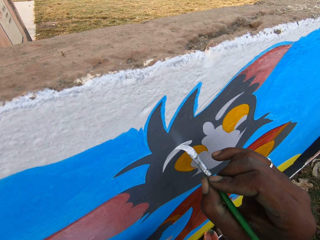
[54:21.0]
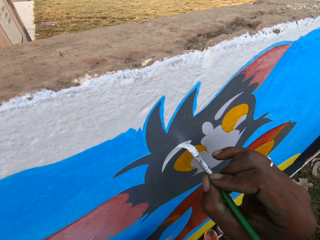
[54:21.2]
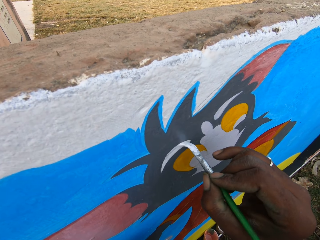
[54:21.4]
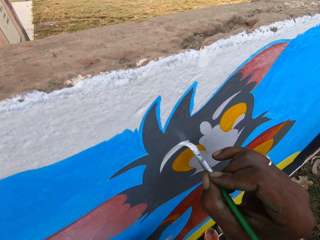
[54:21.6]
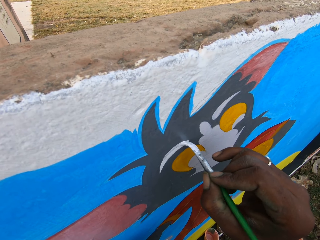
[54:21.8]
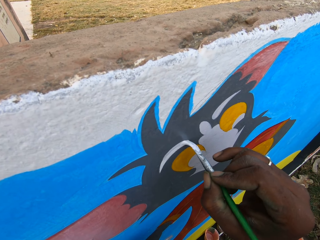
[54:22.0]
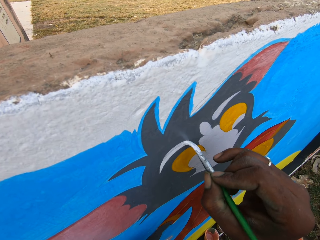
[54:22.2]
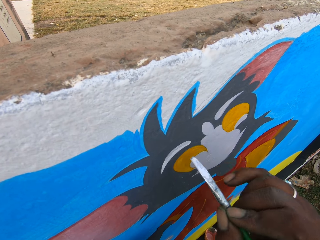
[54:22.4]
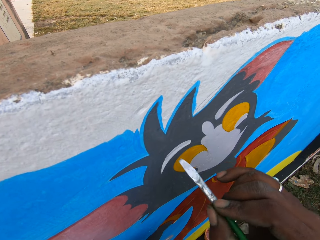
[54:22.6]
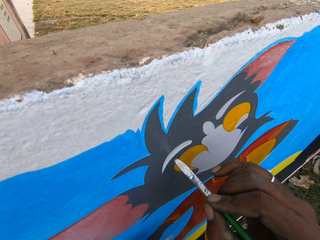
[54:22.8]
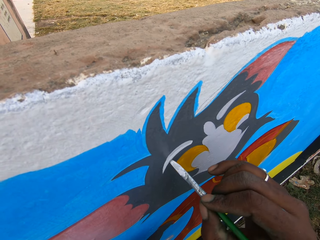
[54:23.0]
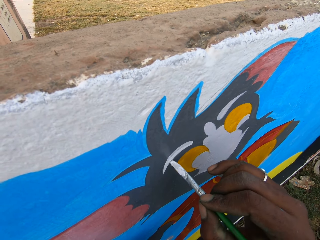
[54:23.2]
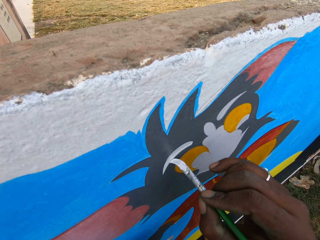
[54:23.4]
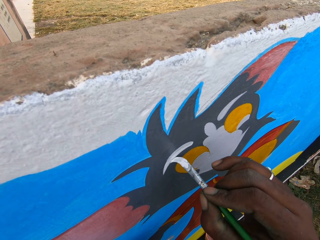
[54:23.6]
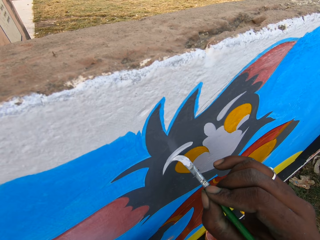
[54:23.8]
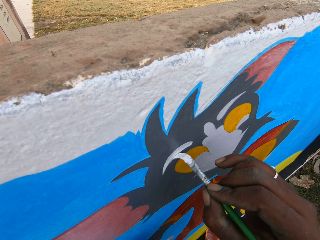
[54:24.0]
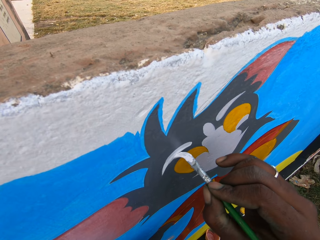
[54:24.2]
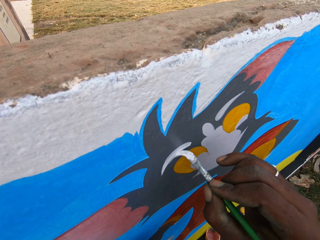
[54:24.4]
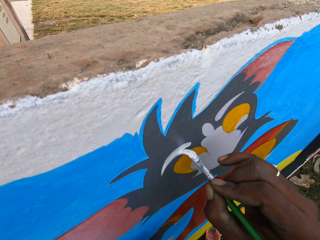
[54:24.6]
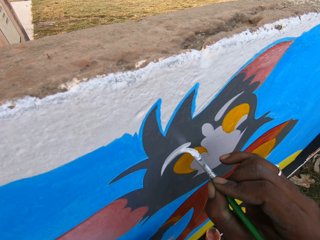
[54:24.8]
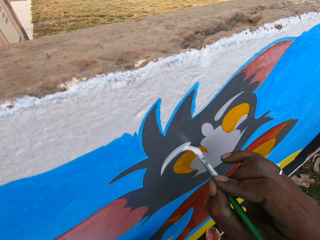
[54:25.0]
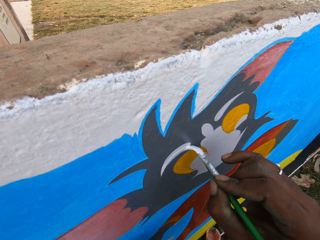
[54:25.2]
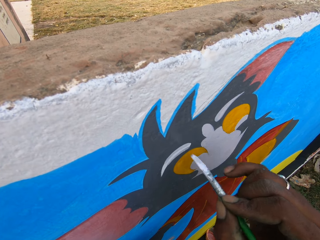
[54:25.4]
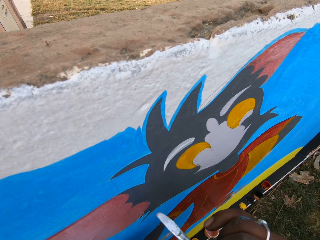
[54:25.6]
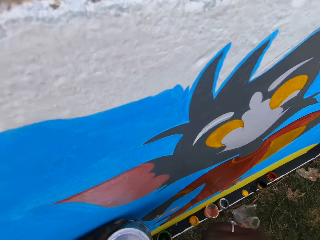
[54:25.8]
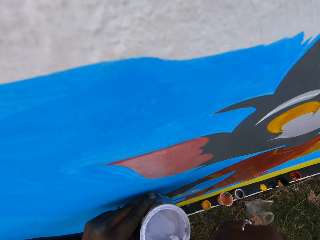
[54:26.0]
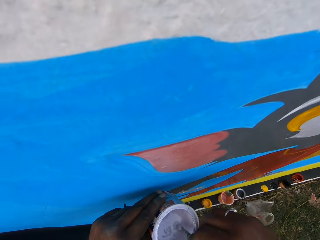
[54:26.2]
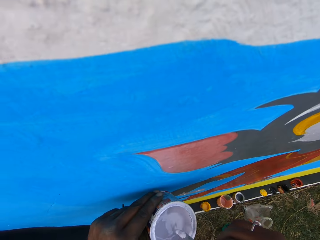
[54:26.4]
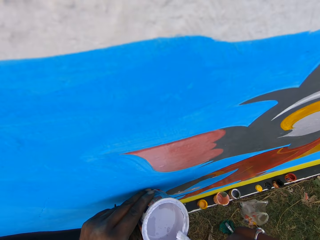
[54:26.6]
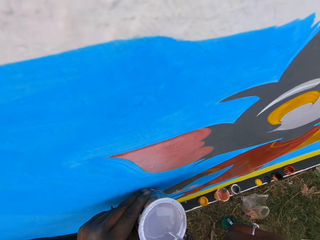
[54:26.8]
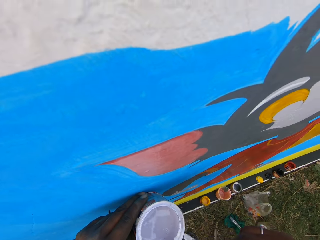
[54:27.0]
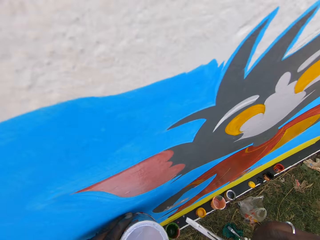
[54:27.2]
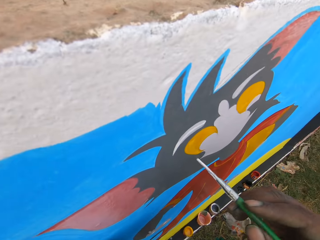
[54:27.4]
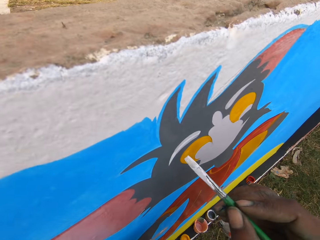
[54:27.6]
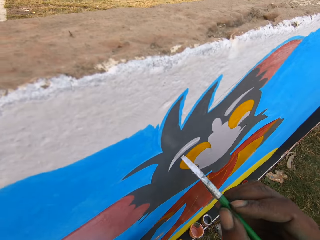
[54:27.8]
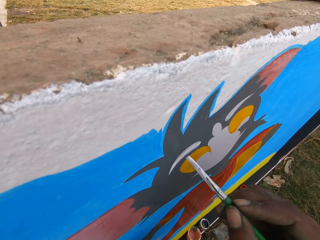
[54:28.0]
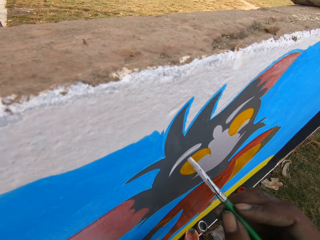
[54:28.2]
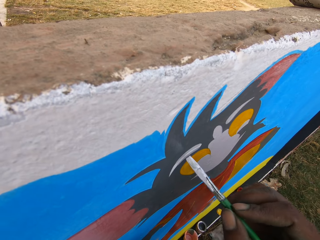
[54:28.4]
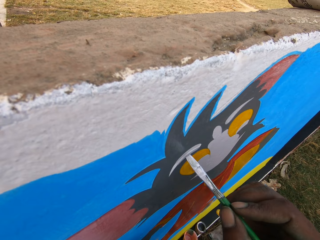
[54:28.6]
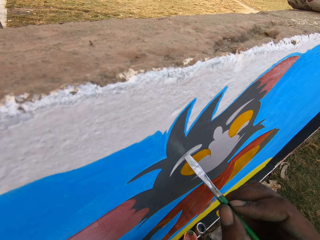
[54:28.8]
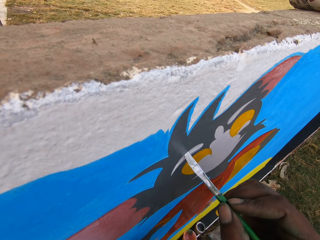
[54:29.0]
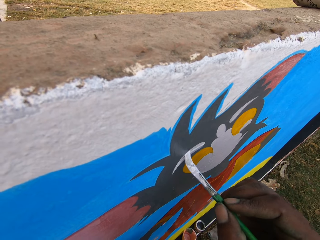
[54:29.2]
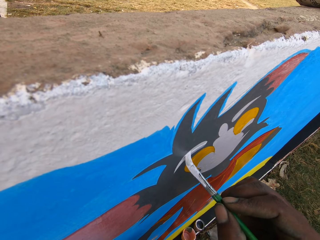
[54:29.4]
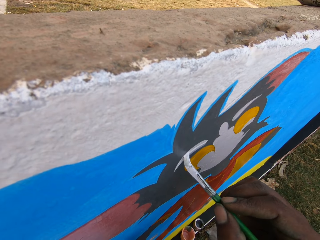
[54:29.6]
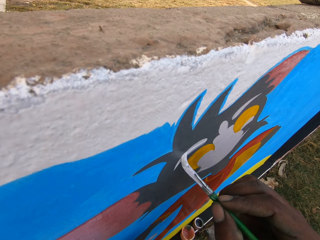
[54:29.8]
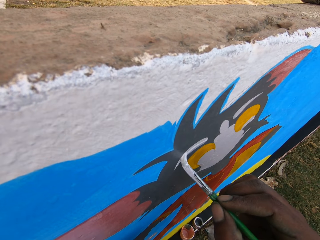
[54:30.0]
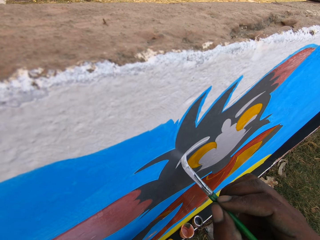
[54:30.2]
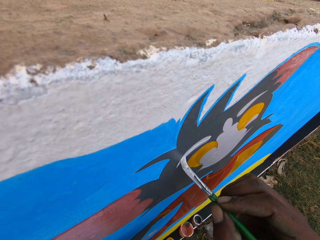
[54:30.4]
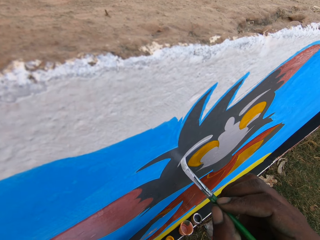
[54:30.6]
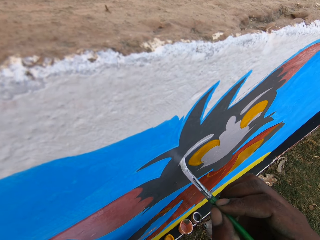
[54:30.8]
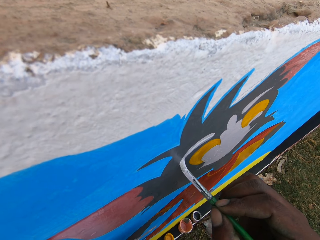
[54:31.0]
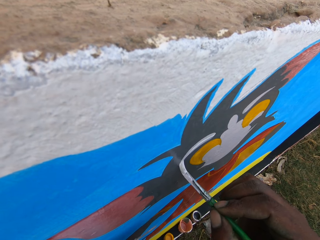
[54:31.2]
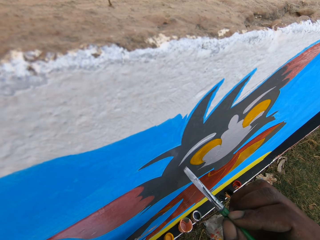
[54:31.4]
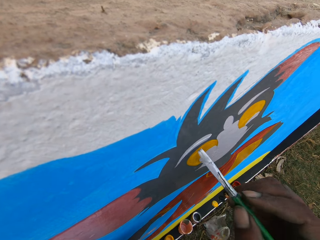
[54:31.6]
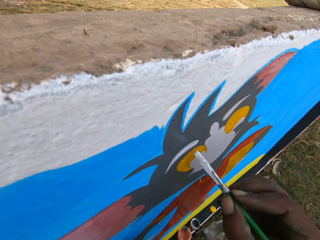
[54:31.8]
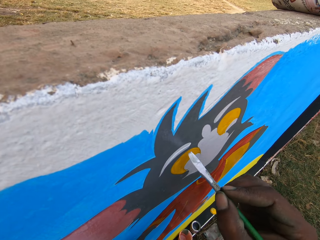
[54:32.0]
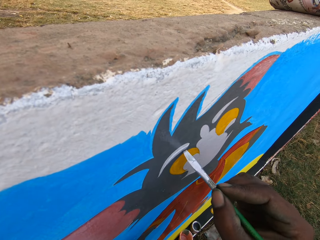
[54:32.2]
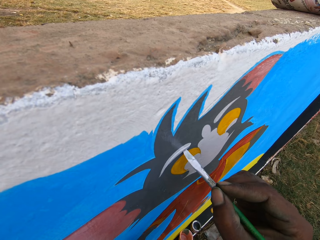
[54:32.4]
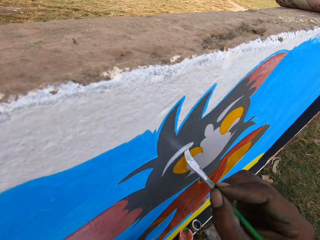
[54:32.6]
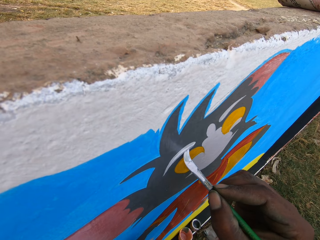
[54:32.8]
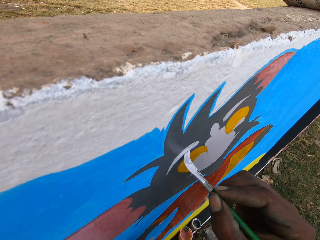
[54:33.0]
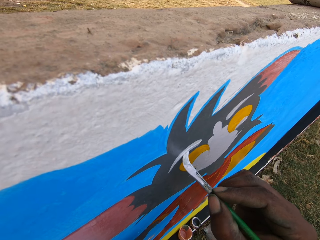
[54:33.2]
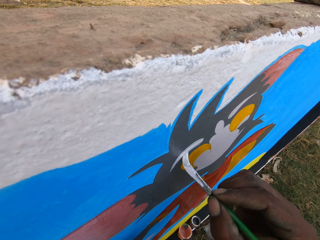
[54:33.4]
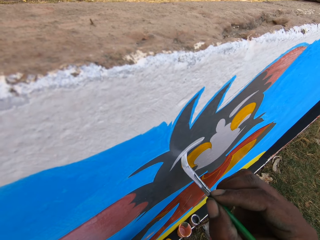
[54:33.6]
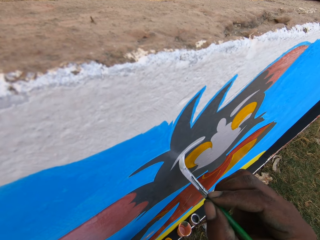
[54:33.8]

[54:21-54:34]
The camera wearer dips the paint brush in the paint can. They rub the paint brush on the edge of the paint can. They paint the wall with the paint brush. They interact with the man.

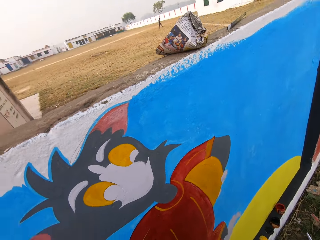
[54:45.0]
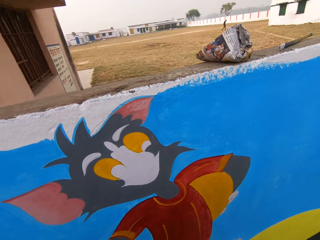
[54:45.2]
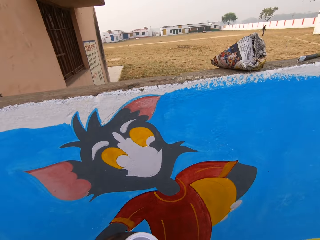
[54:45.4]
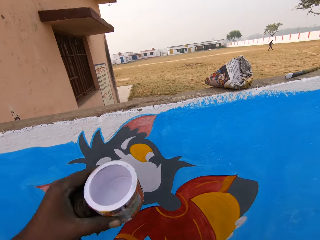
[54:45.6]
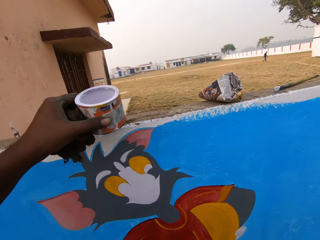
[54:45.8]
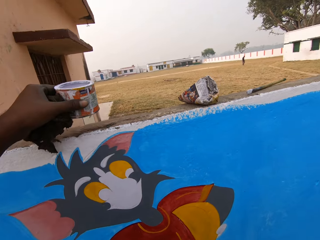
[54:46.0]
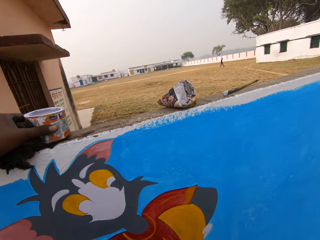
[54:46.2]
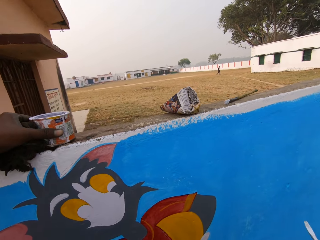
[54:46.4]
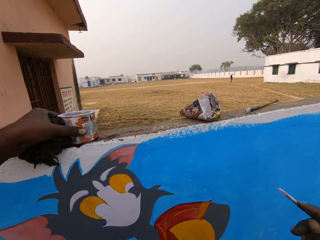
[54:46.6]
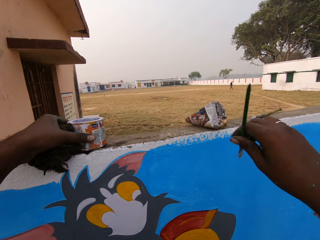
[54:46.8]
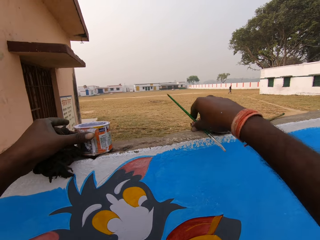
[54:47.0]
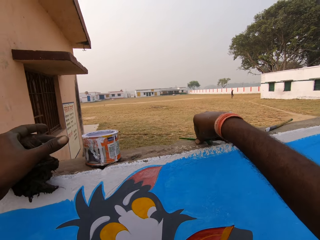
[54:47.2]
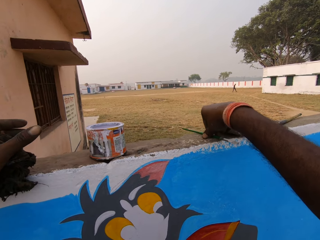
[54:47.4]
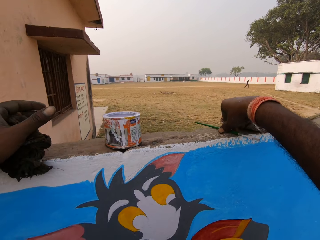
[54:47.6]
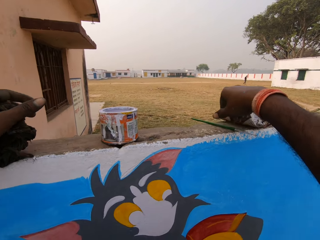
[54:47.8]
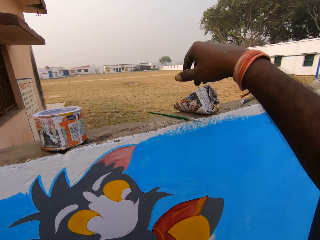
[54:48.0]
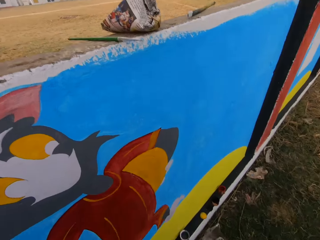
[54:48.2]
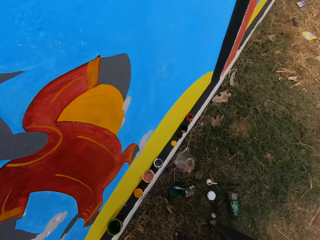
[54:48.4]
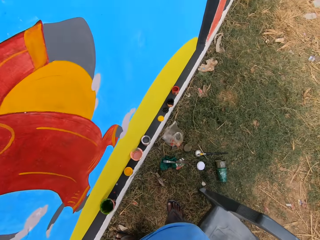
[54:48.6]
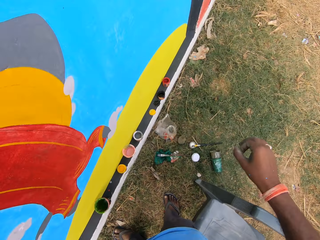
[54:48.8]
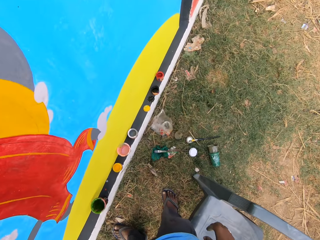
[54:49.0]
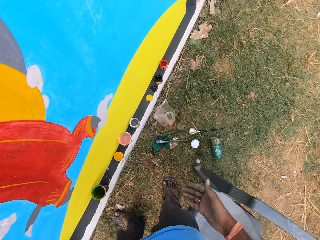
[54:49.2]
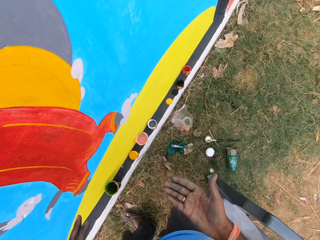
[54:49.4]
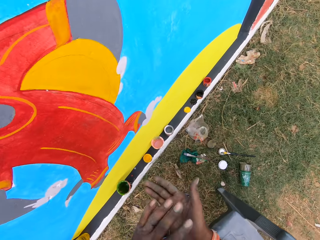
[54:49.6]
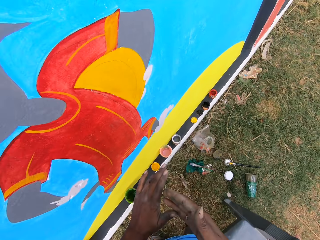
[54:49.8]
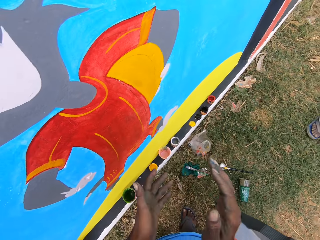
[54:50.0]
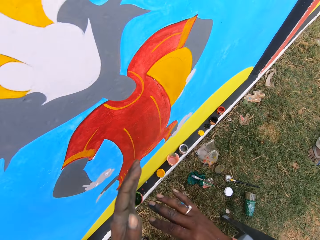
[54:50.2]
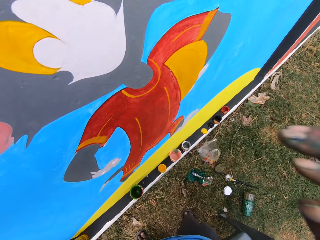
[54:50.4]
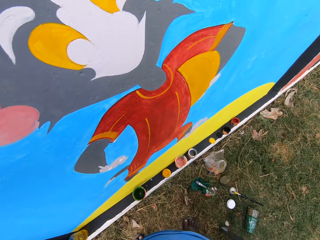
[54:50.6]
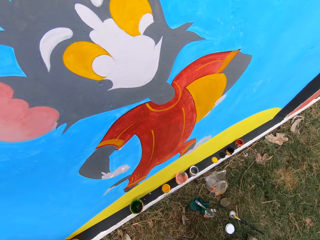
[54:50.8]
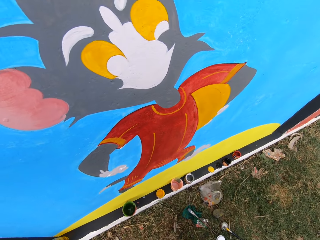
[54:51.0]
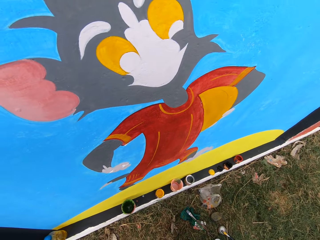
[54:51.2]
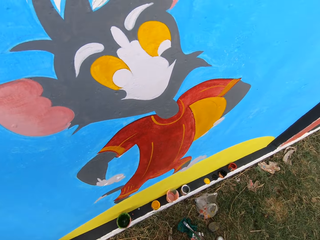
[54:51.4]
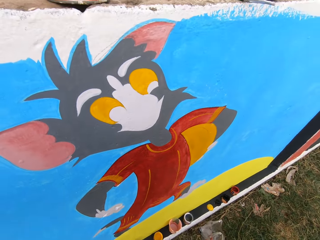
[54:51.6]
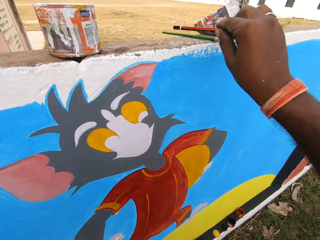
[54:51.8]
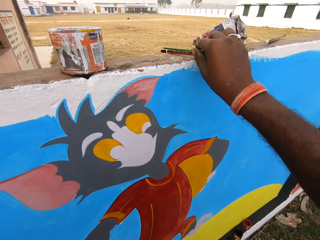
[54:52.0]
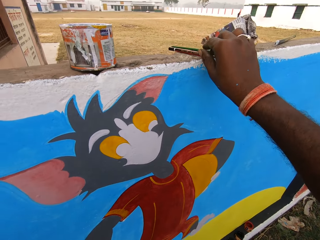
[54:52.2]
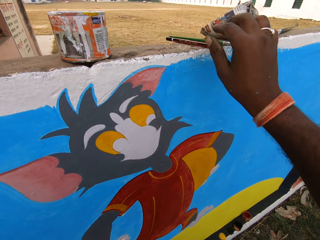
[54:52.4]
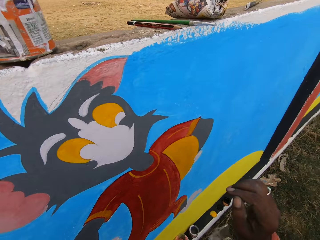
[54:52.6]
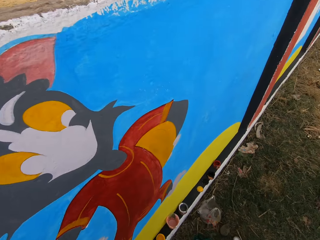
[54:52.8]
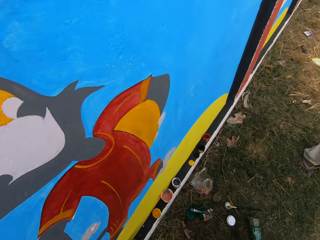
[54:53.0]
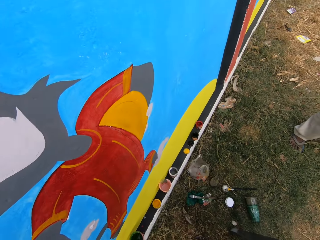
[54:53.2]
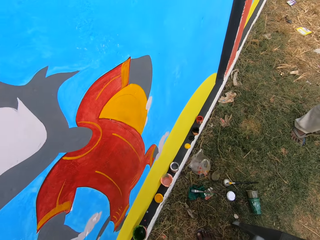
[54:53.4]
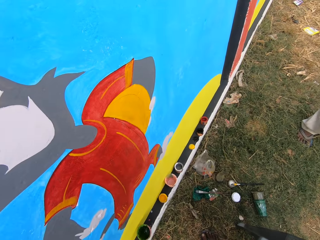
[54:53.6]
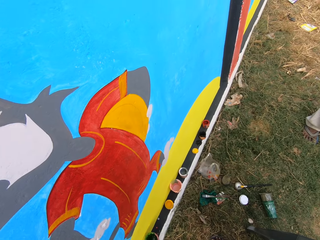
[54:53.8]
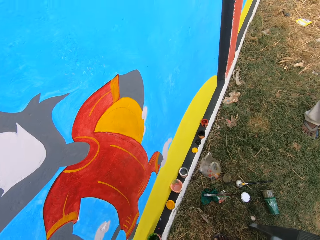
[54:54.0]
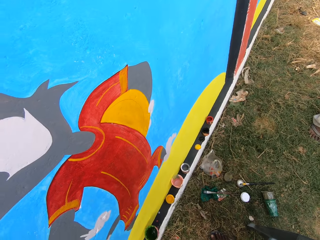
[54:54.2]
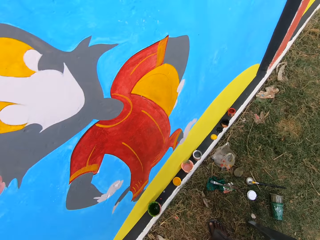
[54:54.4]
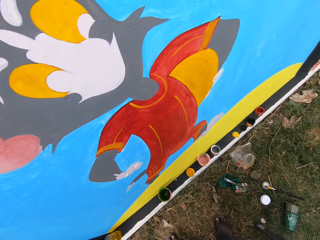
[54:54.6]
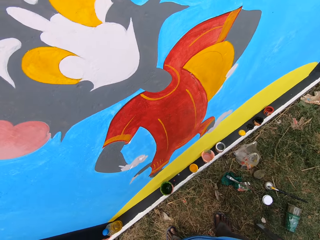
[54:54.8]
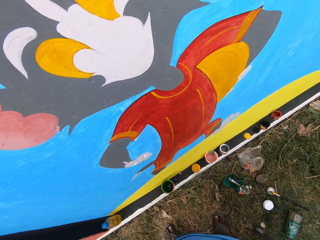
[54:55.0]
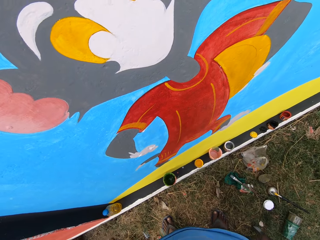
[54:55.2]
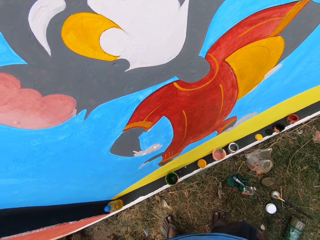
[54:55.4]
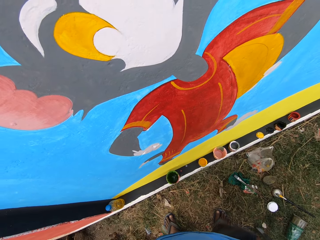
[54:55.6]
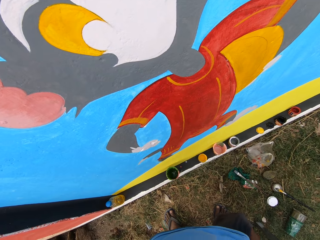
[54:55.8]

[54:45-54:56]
A man walks around the field. The camera wearer drops the paint can on the top of the wall. He drops the paint brush on the top of the wall. He dusts his hands together. He drops a second paint brush or pencil on the top of the wall.
